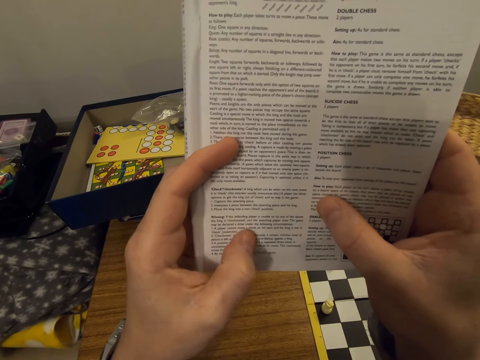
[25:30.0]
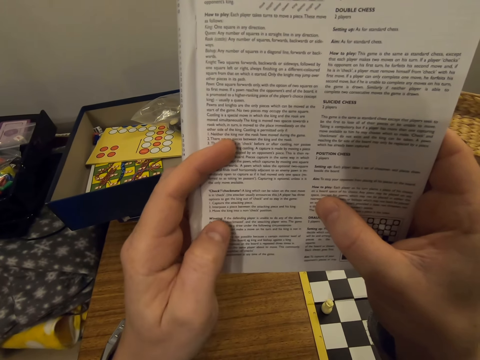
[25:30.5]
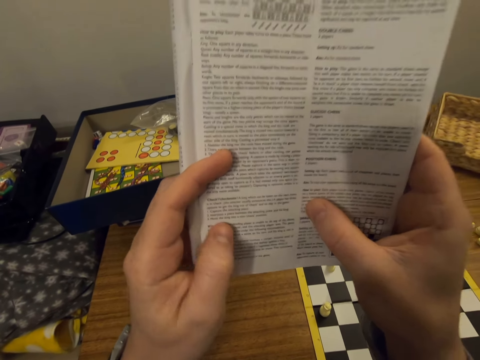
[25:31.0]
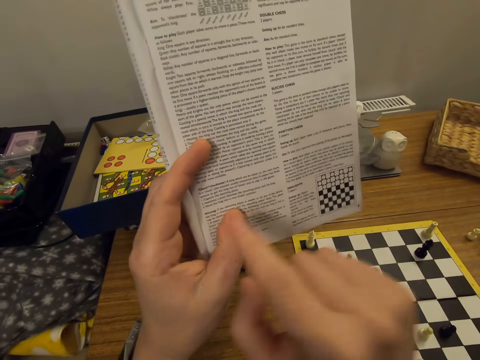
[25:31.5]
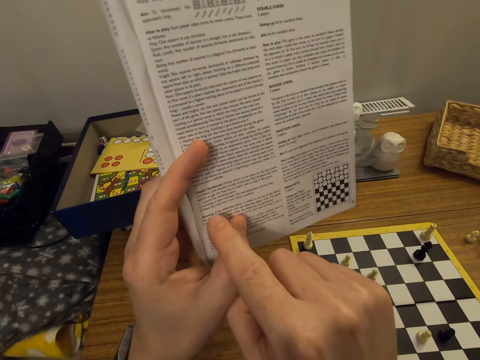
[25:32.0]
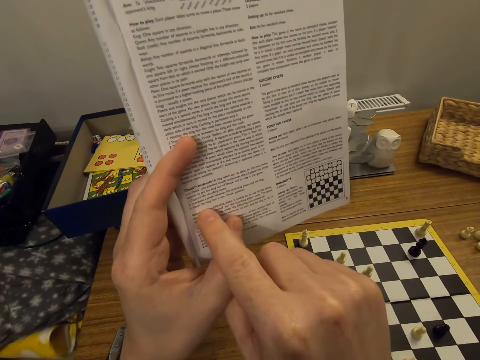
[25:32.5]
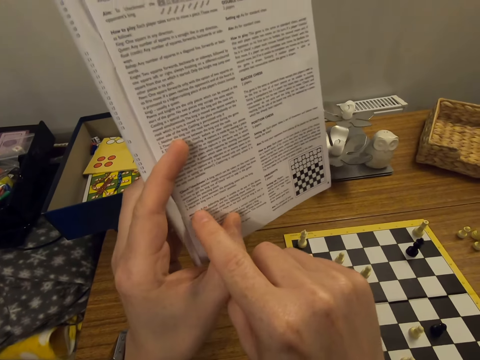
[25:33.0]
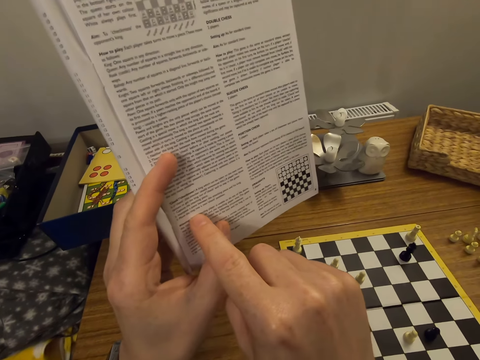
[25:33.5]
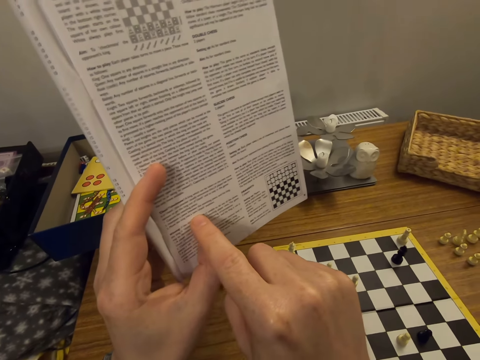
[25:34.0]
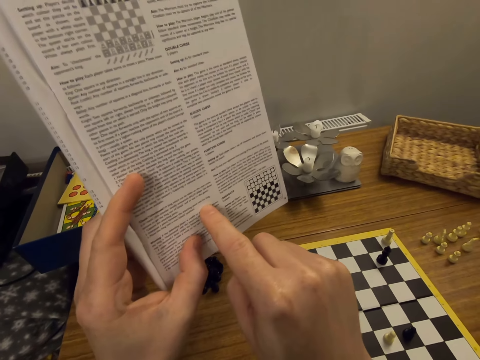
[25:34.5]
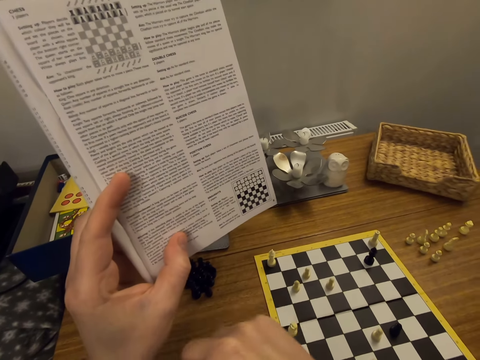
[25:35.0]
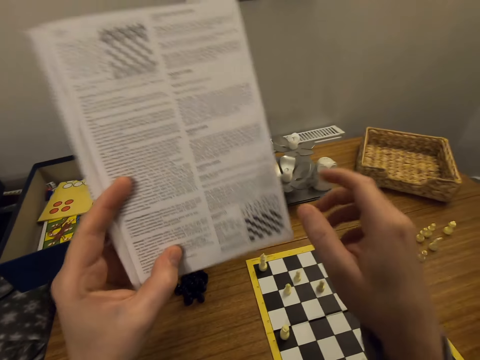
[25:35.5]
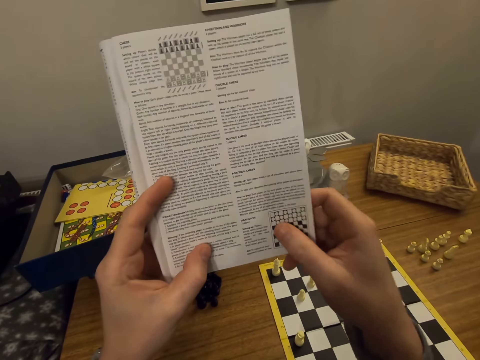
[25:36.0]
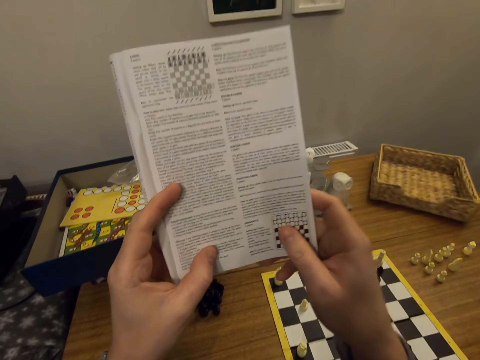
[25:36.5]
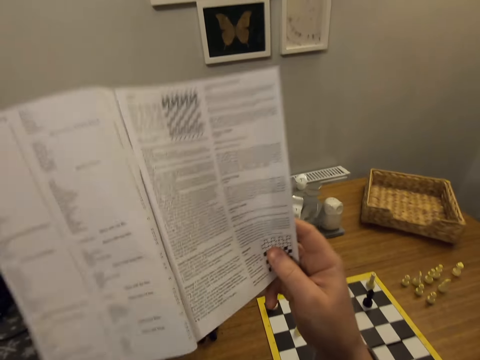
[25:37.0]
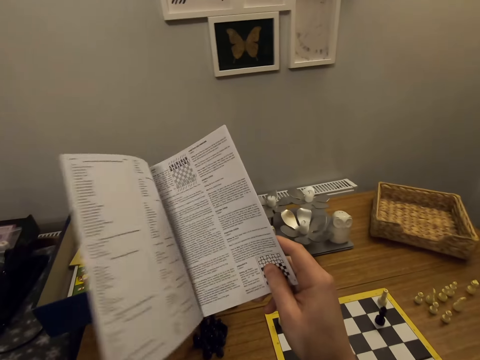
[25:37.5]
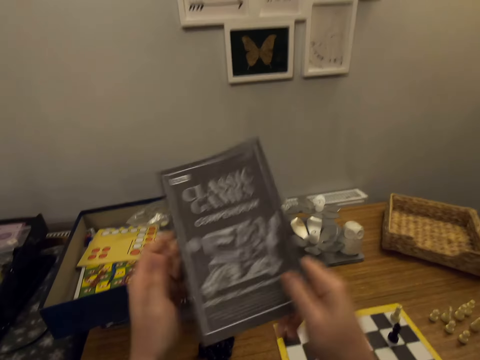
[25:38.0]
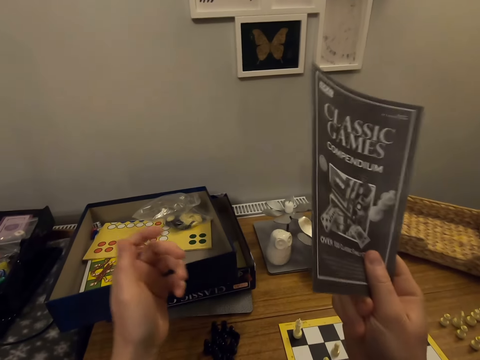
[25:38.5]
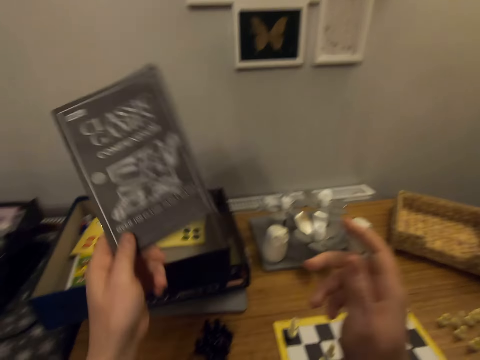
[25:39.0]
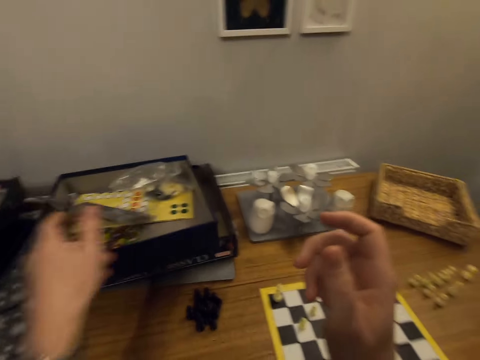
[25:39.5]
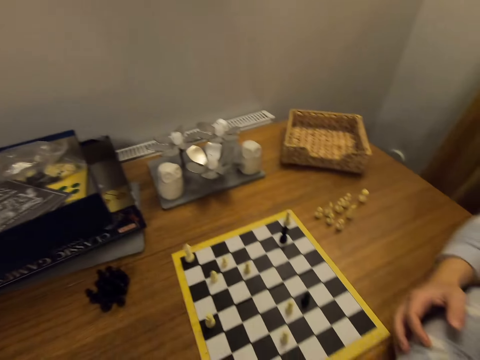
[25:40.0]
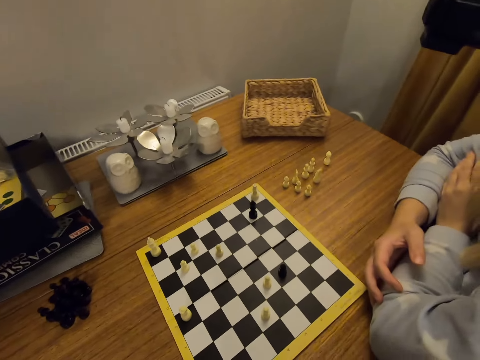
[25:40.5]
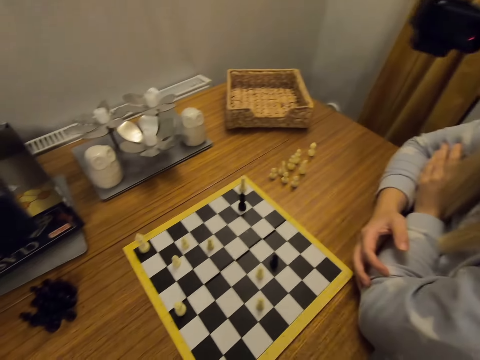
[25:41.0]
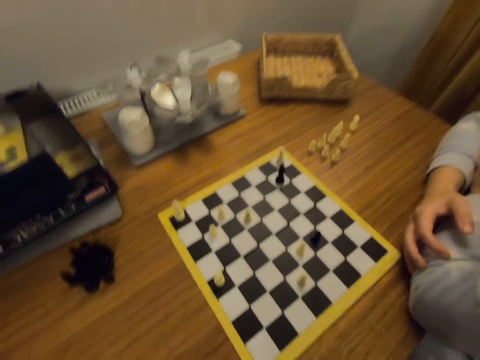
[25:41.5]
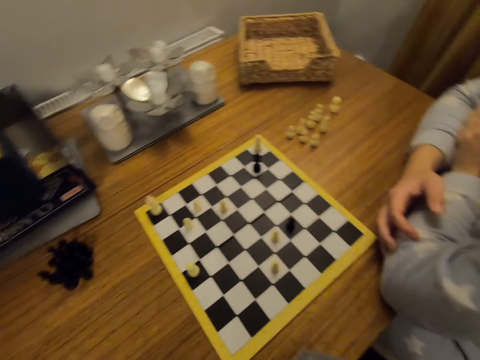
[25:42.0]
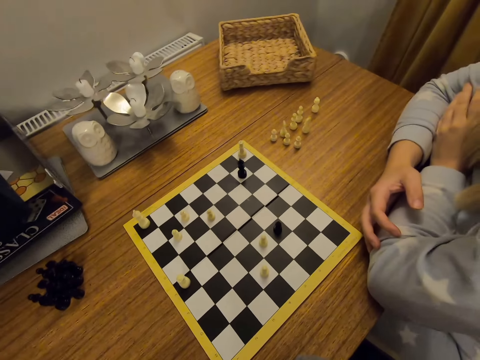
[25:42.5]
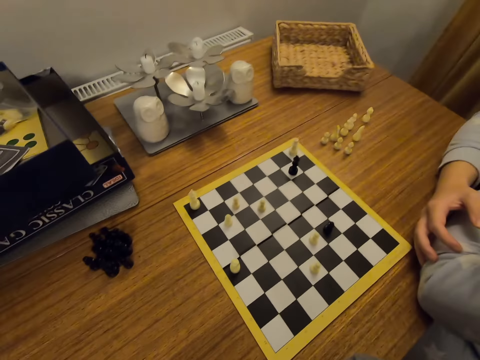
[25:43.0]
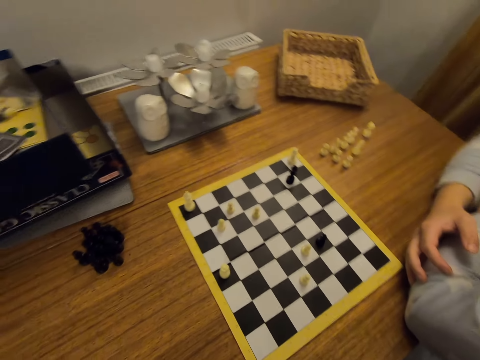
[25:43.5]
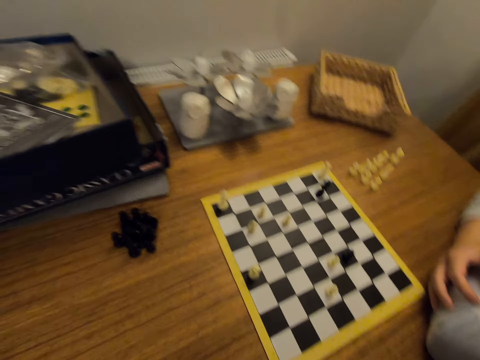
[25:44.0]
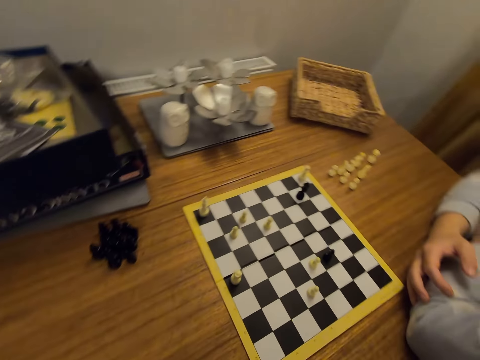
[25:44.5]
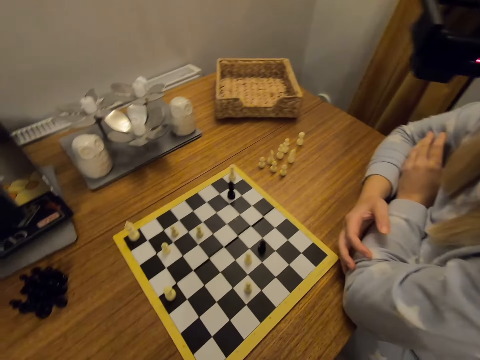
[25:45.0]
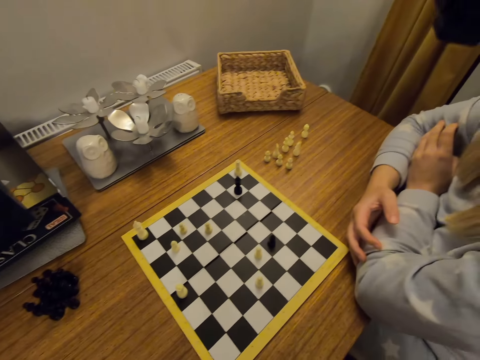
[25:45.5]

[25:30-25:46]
The camera wearer points a finger on the page. They close the chess rule book and sway the book. They place the chess rule book back in the box. They look around.

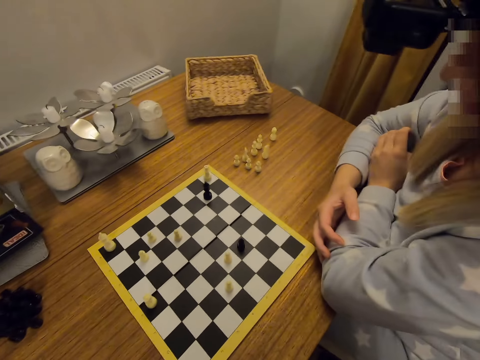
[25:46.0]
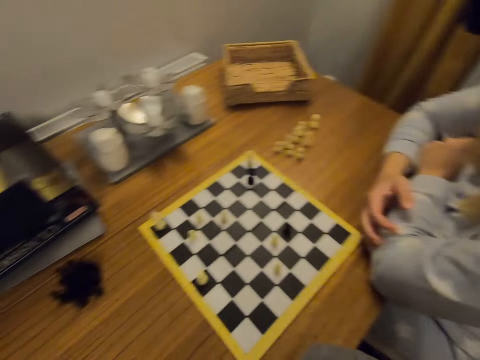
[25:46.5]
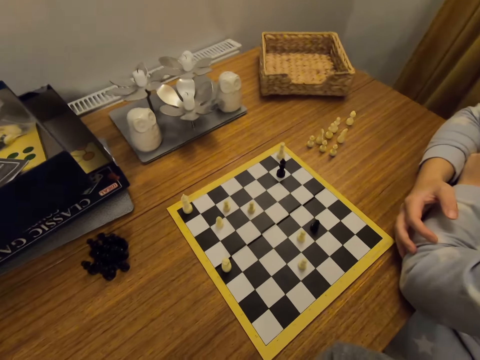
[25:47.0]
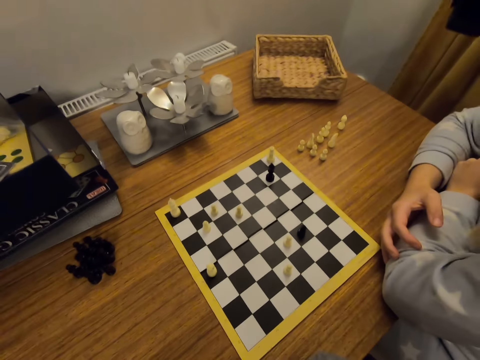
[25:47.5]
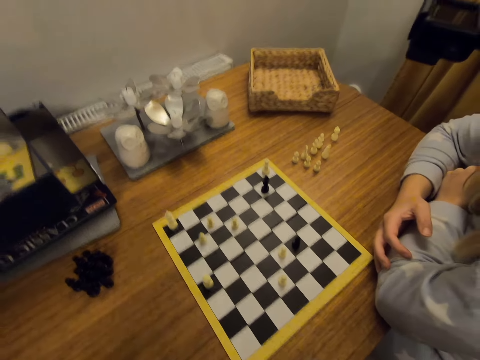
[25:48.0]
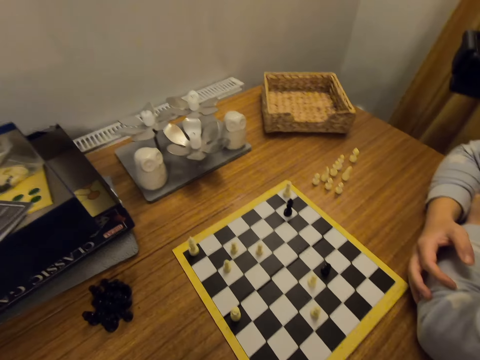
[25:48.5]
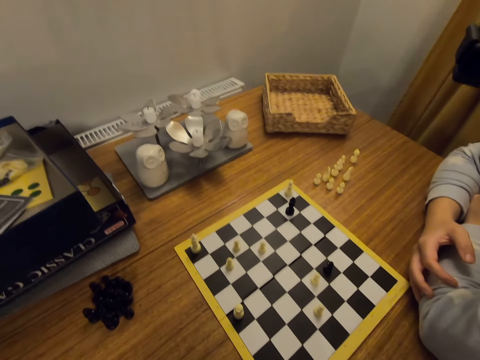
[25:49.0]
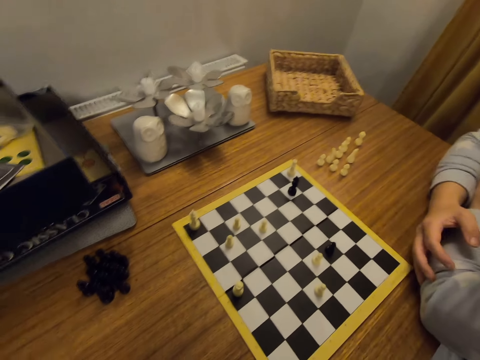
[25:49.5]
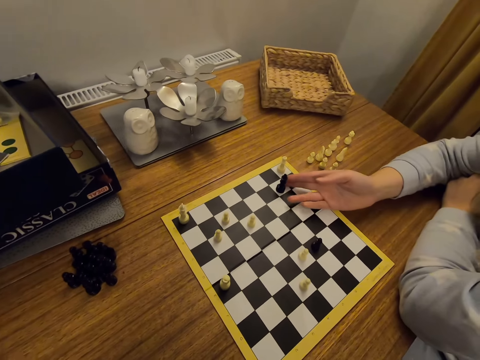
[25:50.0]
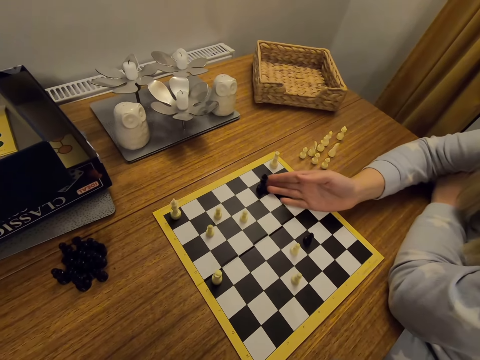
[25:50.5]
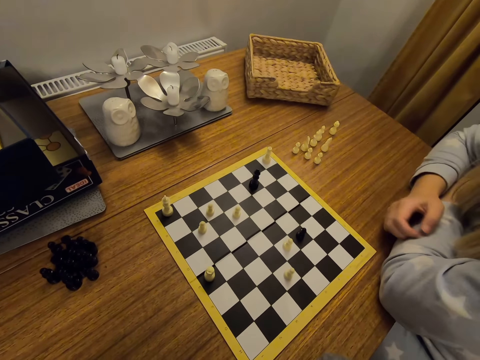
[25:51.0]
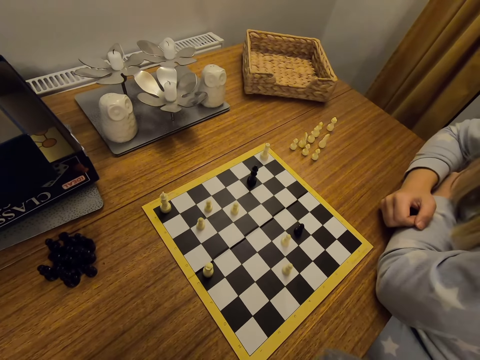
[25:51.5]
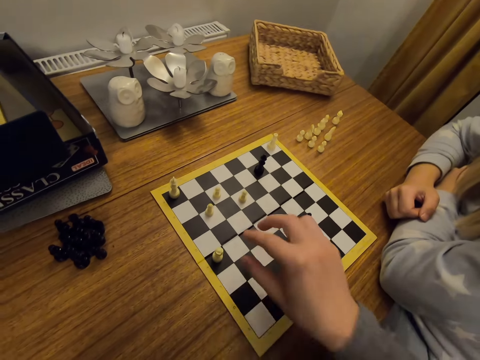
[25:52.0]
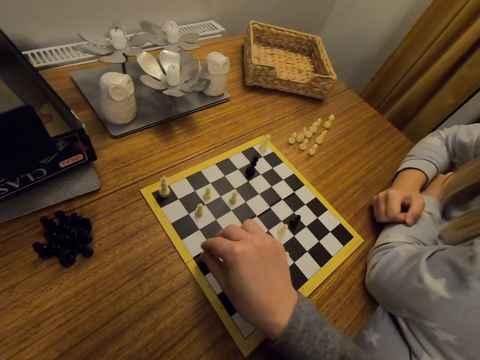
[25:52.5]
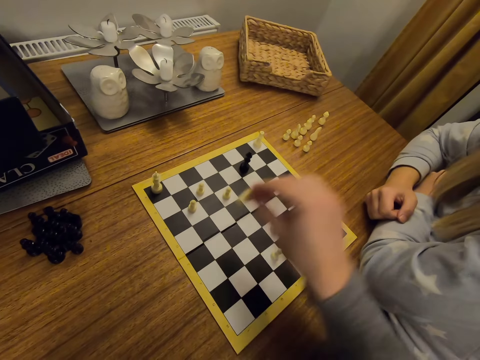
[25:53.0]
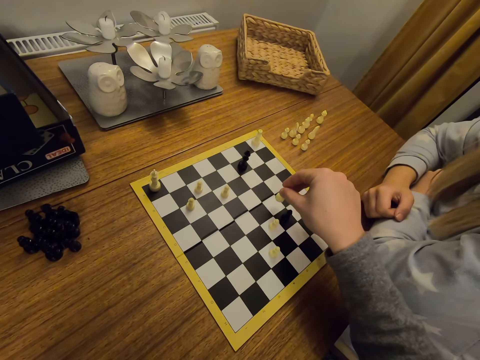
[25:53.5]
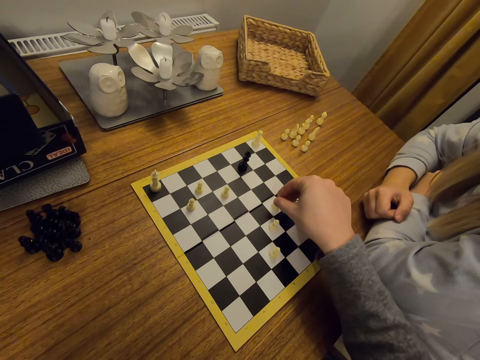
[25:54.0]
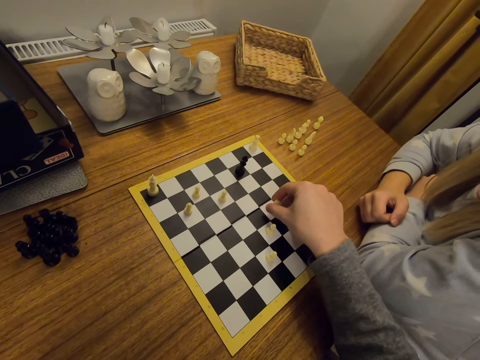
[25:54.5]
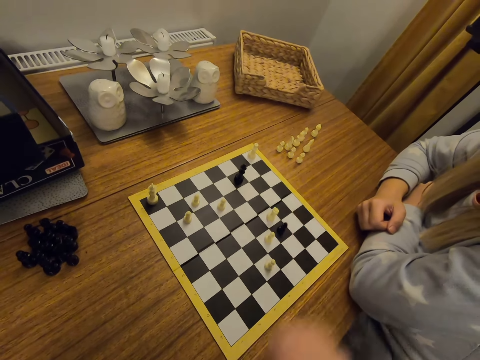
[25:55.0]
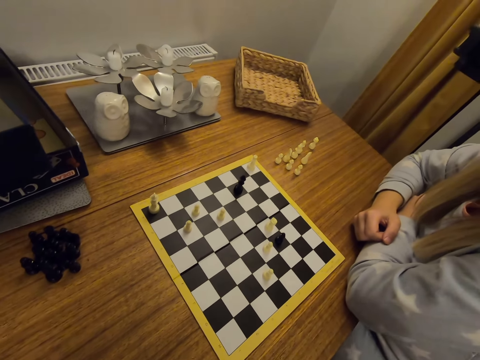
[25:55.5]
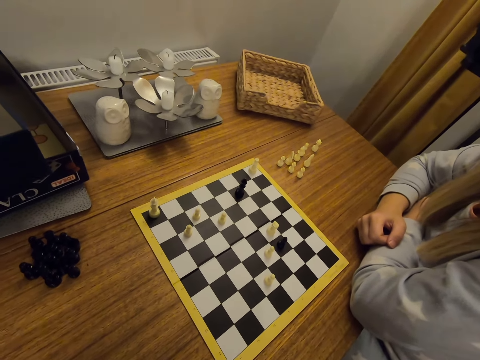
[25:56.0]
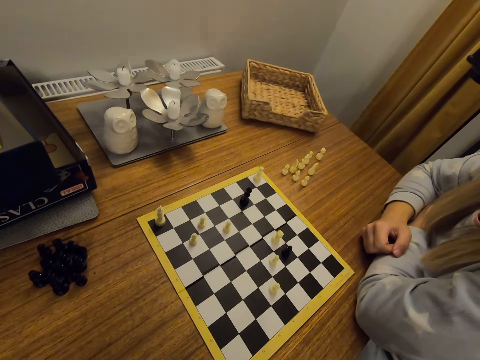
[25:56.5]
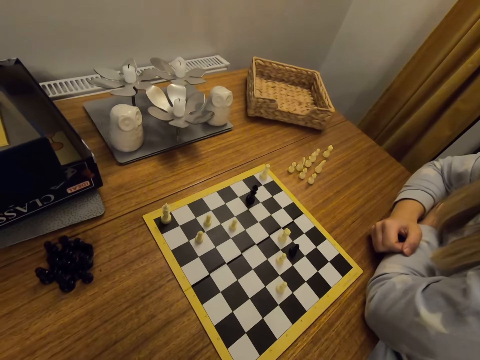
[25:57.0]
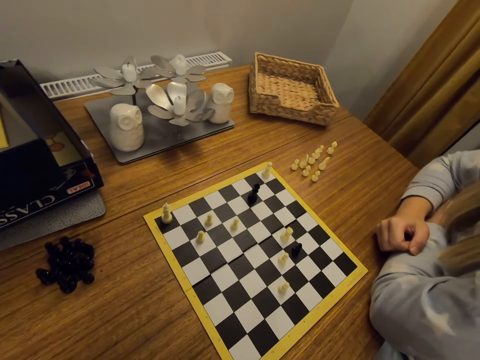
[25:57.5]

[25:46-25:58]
A person moves a chess piece on a board. The camera wearer moves a chess piece on the board.
